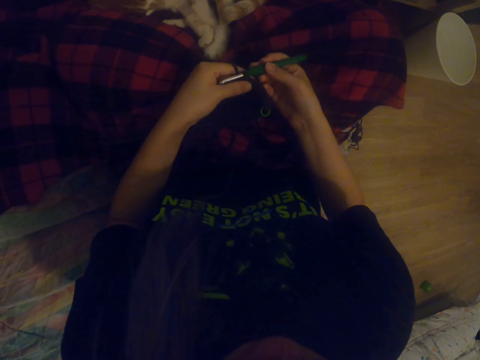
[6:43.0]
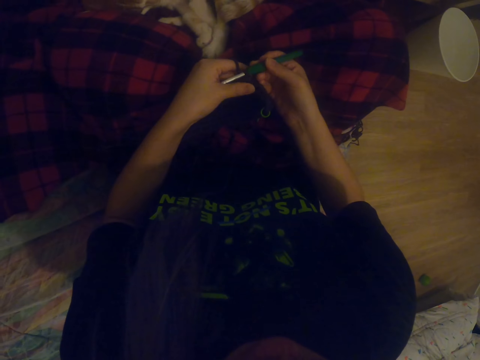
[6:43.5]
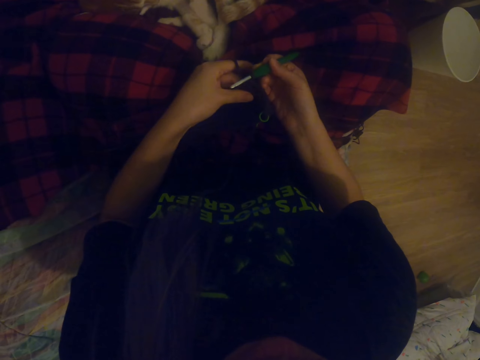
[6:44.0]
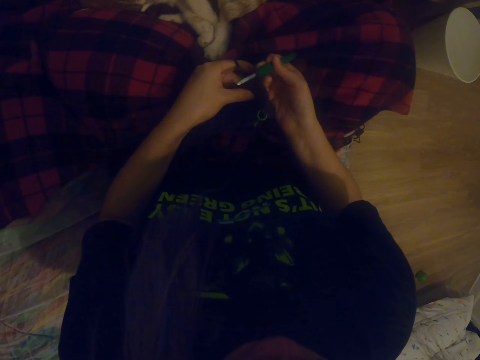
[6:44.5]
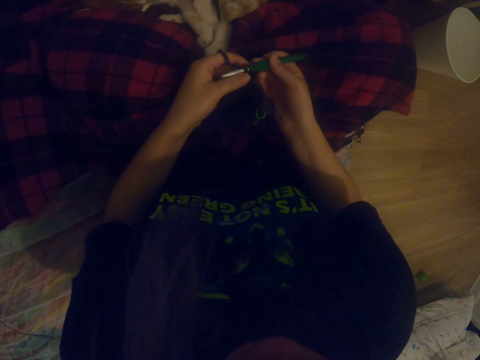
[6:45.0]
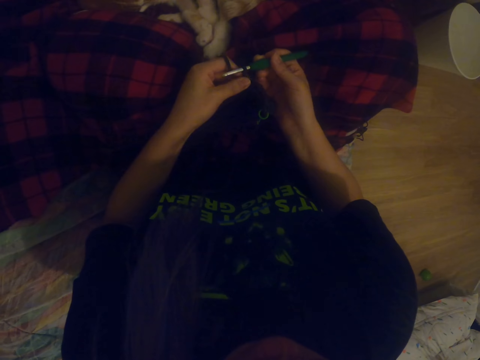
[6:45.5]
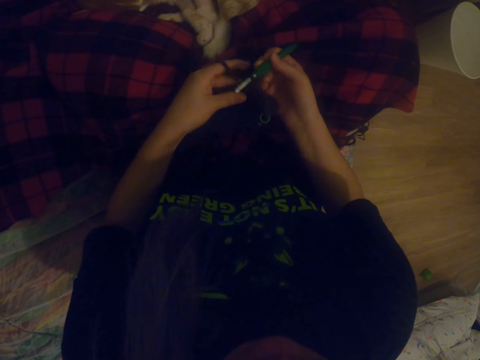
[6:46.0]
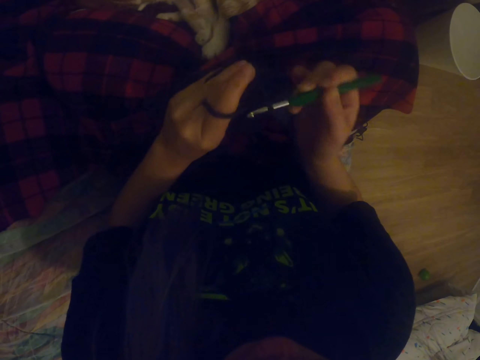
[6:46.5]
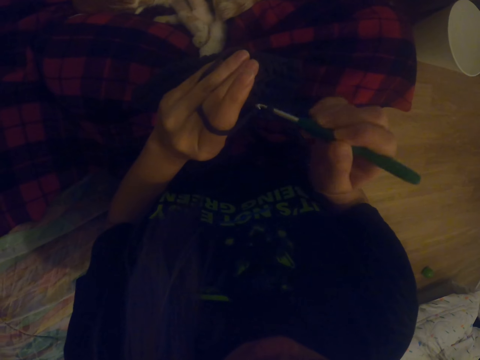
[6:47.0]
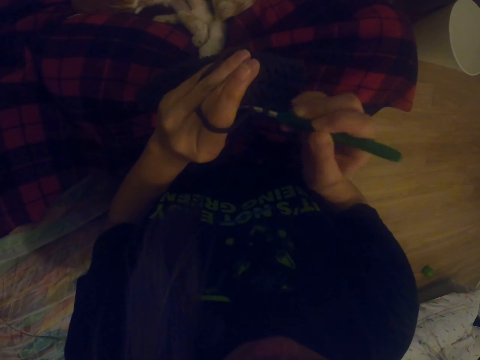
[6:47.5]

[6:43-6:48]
The camera wearer knits.

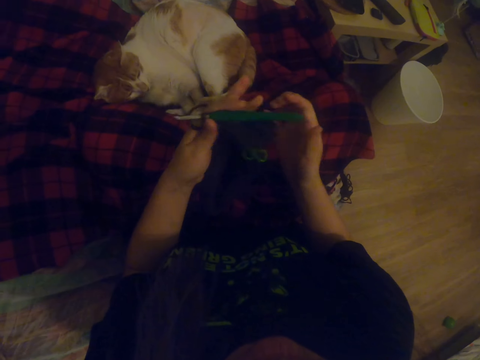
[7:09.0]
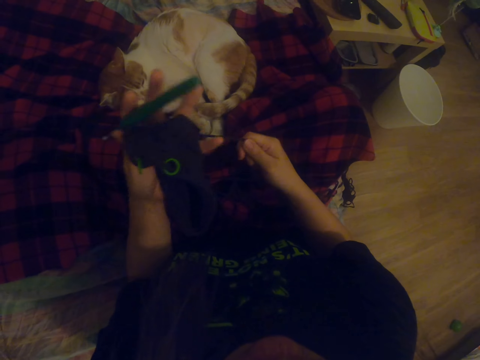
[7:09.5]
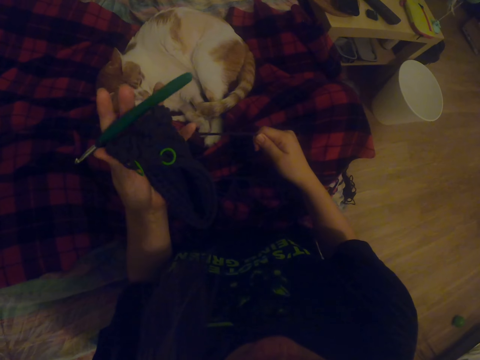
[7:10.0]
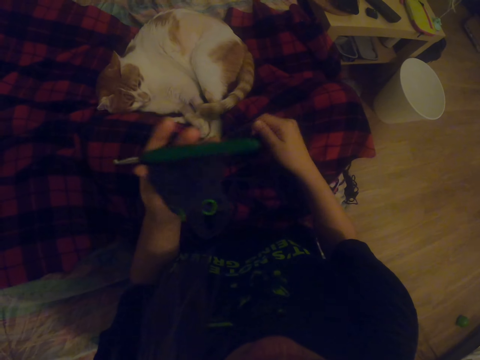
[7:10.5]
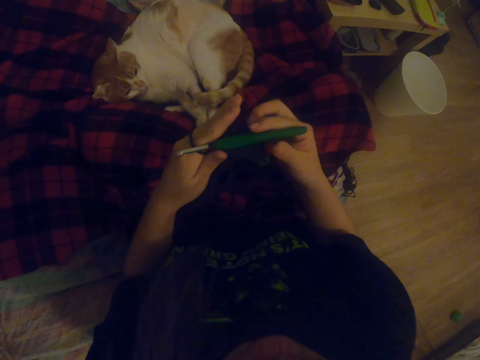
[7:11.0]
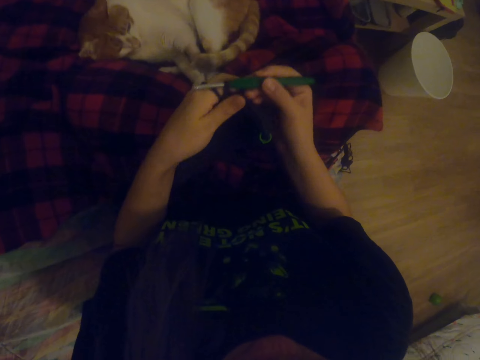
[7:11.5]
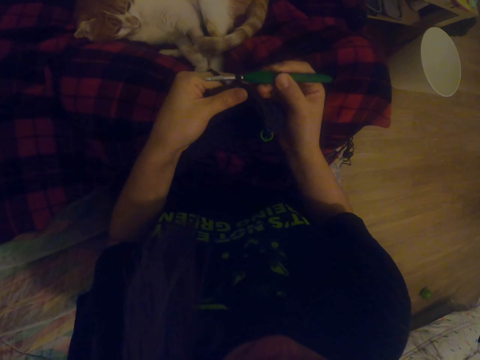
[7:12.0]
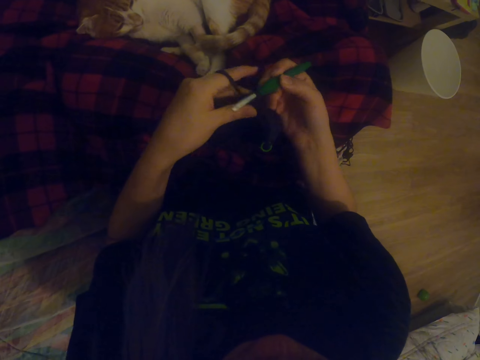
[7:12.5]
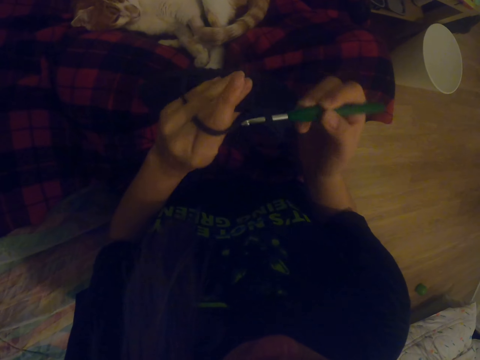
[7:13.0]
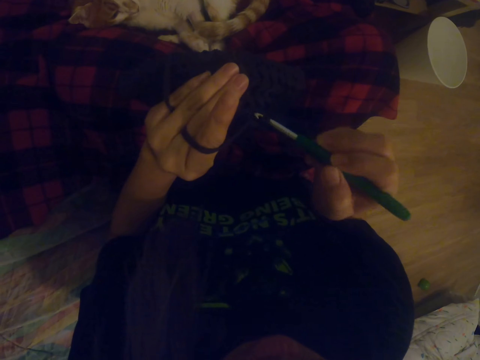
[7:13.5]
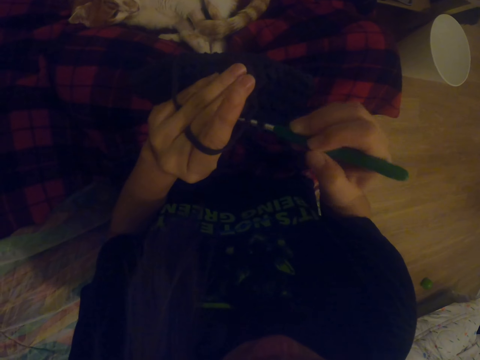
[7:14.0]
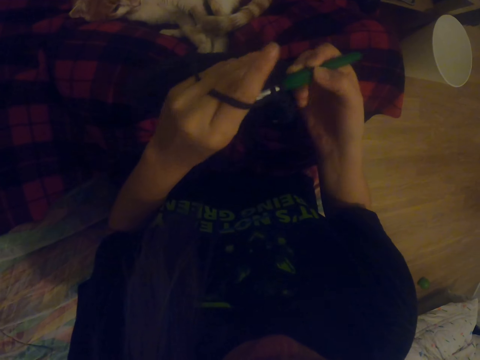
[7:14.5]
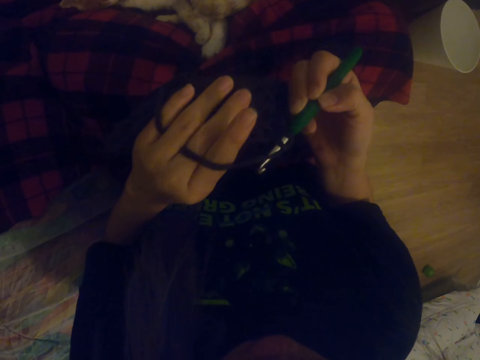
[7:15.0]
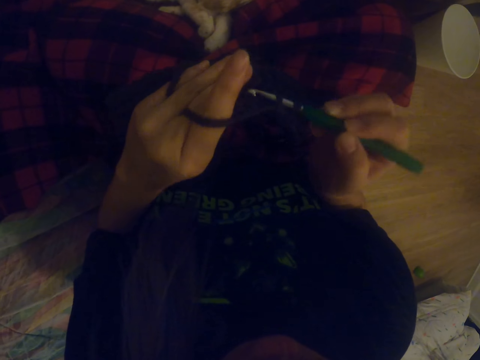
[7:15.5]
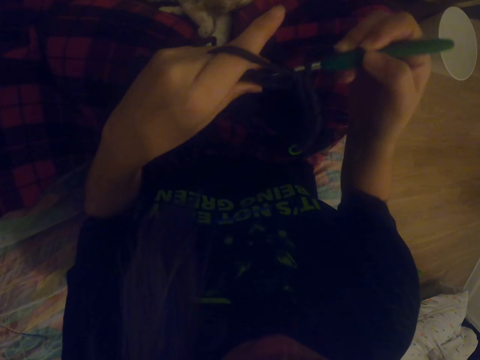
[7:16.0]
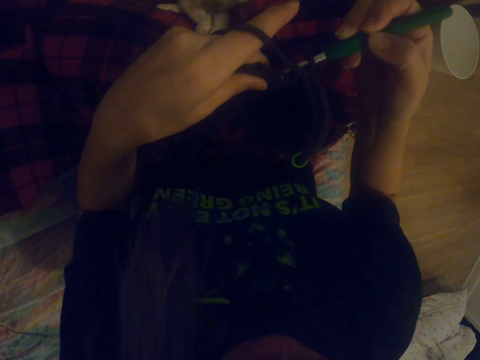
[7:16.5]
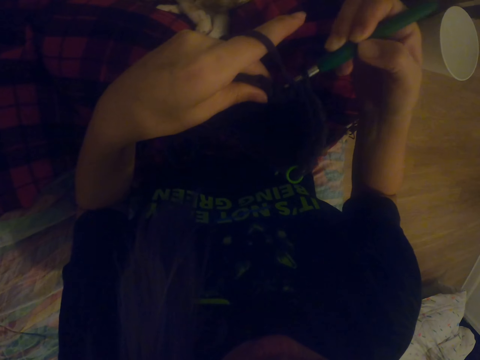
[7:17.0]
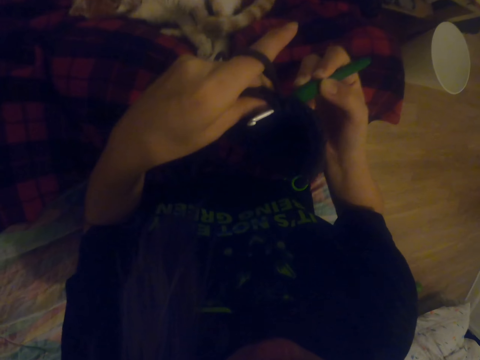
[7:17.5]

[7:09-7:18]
The camera wearer pulls the thread. They crochet with a crochet.
